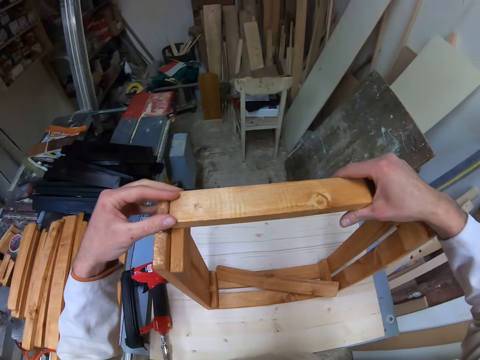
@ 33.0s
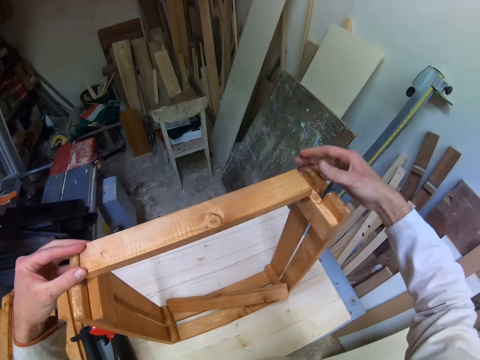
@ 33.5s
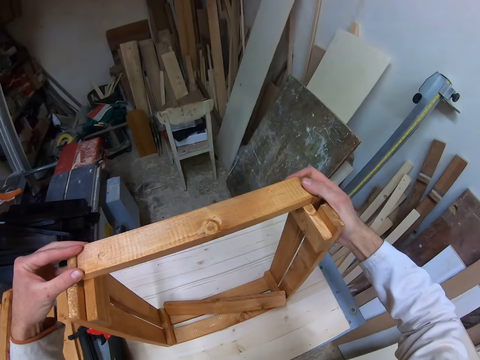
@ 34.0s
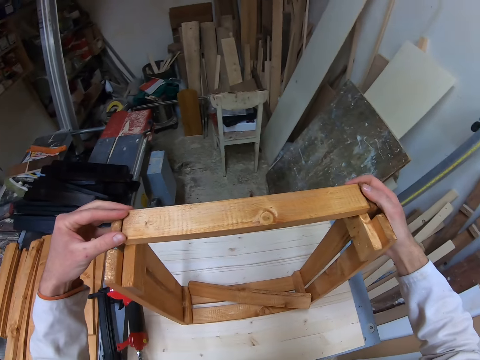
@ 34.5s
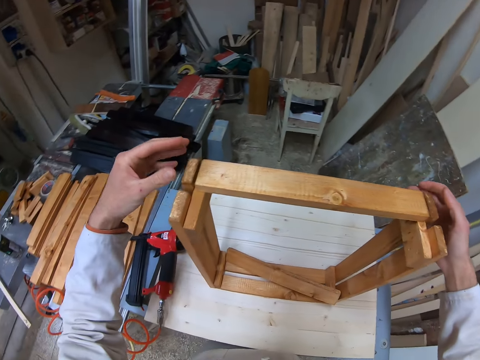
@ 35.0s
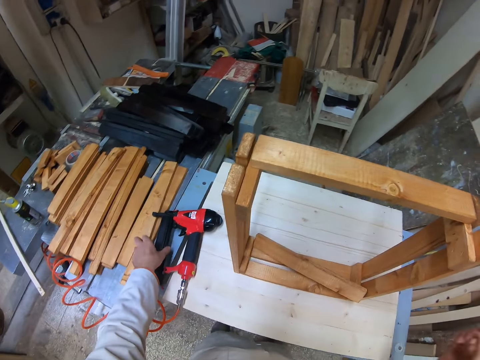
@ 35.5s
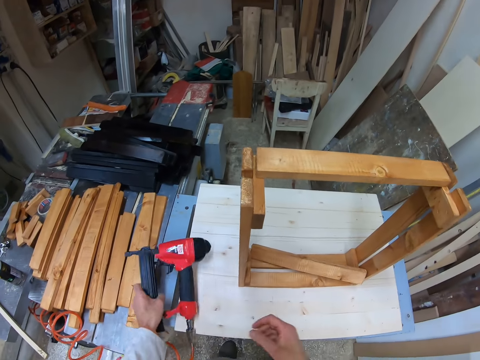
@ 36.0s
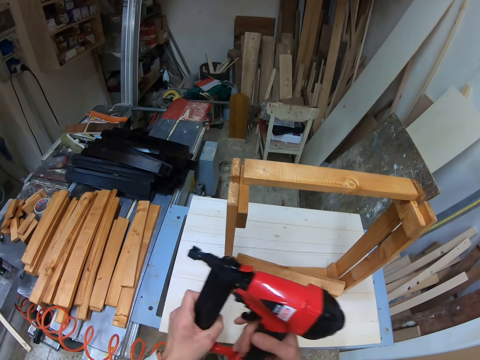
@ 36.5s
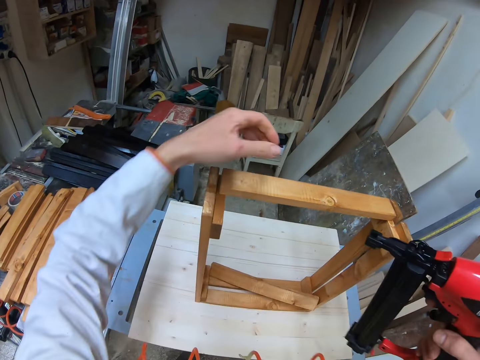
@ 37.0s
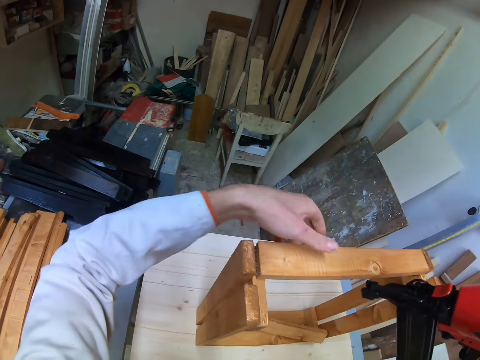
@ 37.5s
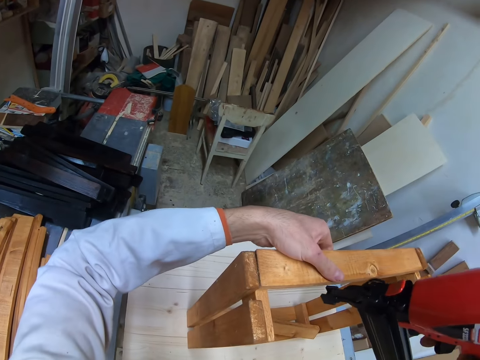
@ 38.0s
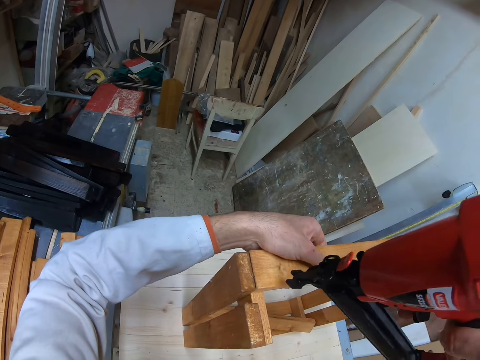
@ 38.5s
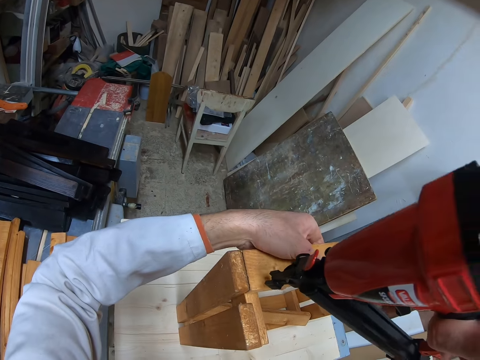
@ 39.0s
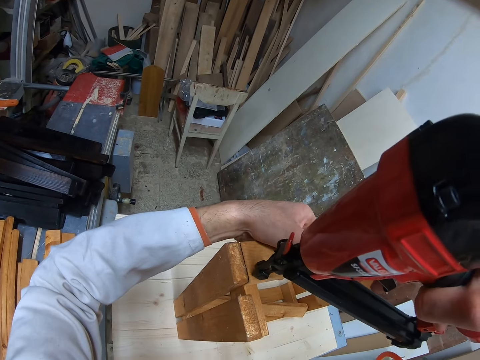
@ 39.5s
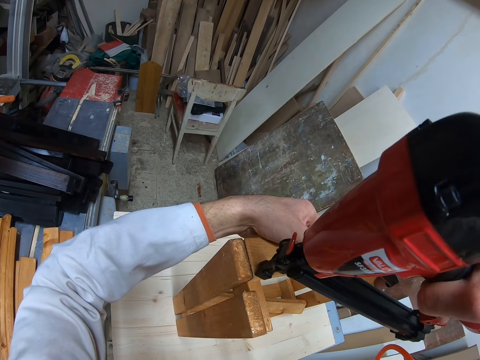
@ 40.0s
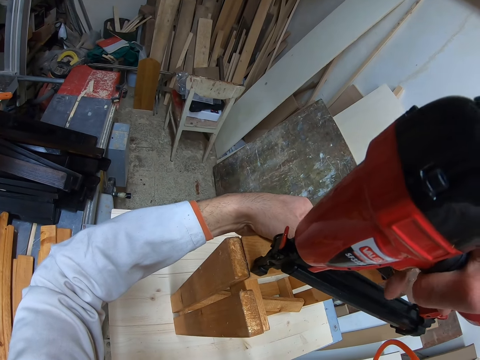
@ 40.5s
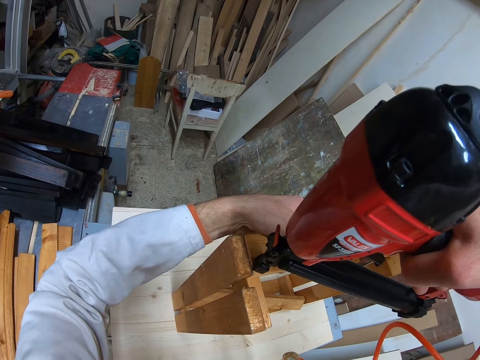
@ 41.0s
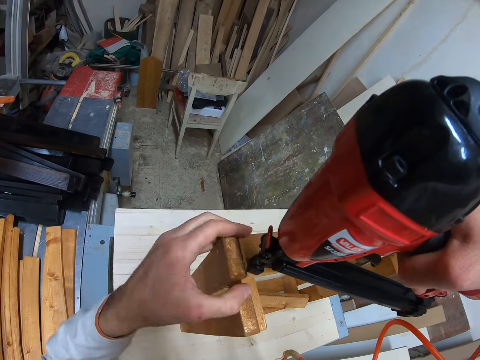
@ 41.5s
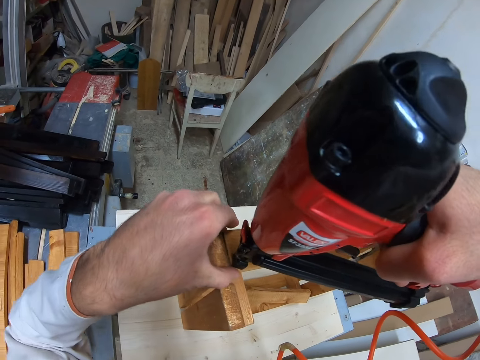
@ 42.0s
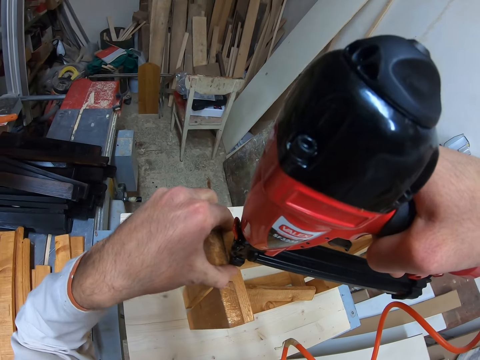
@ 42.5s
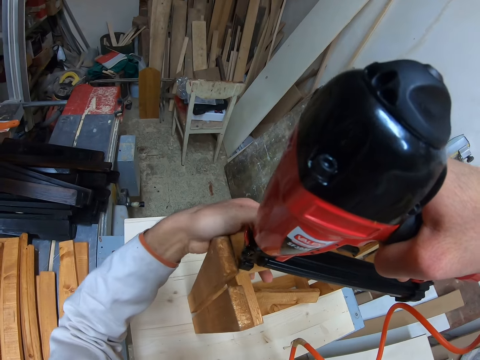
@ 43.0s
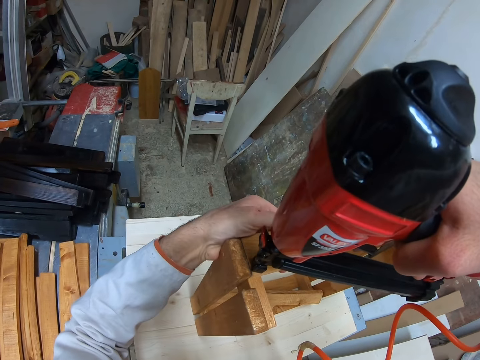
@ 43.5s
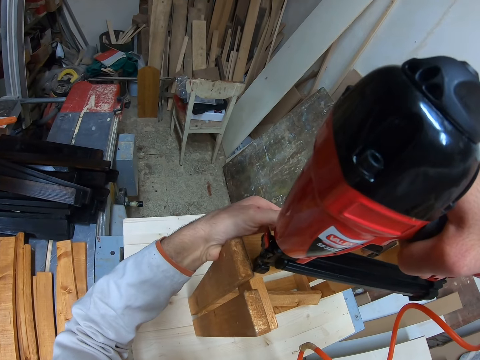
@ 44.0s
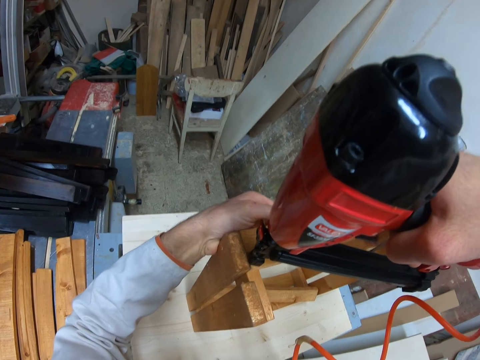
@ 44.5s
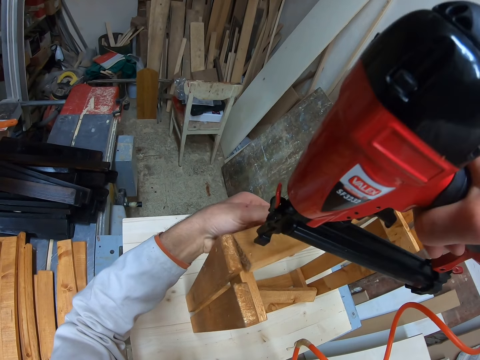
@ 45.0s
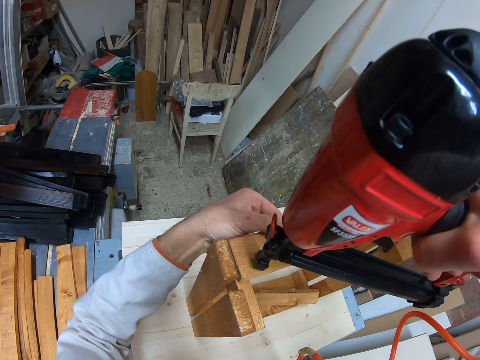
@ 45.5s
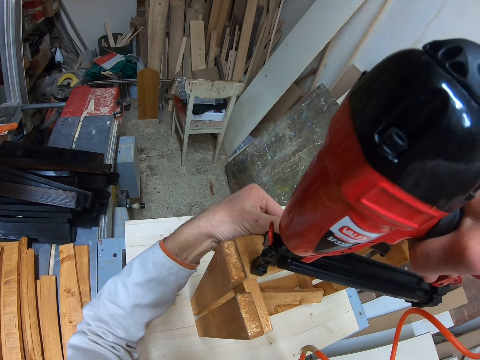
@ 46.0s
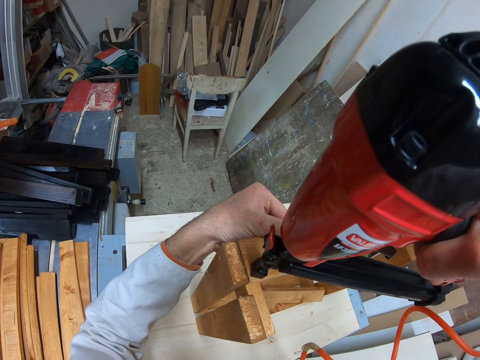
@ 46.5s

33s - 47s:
The camera wearer removes both hands from the wooden frame on the table. He lifts the power nail gun on the table with his left hand. He passes the power nail gun from his left hand to his right hand. He places his left hand on the wooden frame on the table. He drives a nail in the wooden frame with the power nail gun in his right hand.

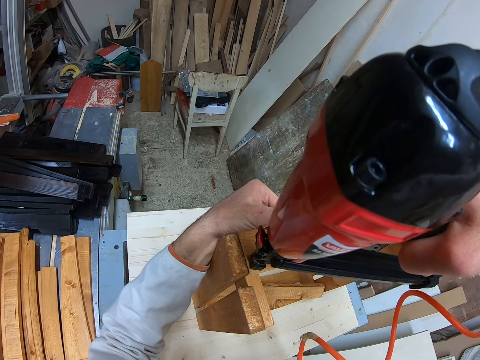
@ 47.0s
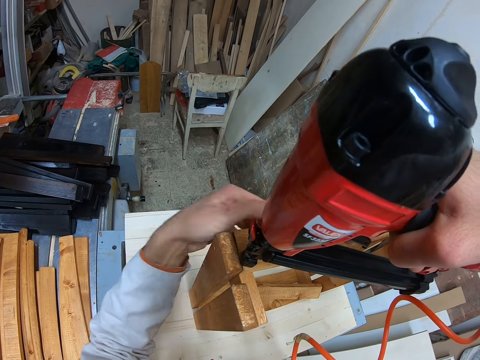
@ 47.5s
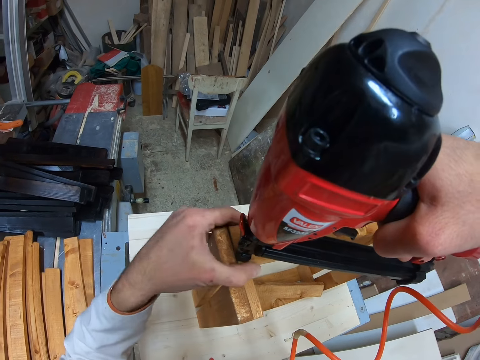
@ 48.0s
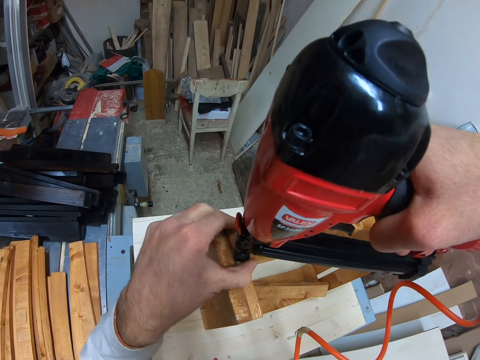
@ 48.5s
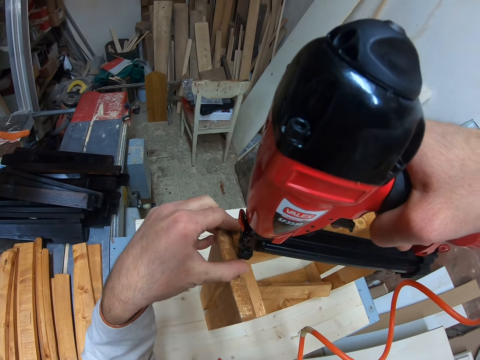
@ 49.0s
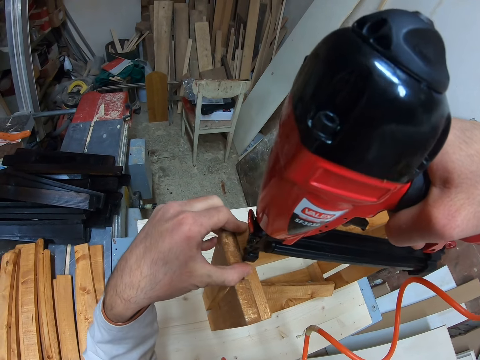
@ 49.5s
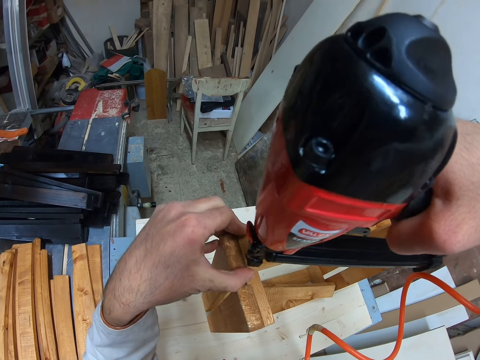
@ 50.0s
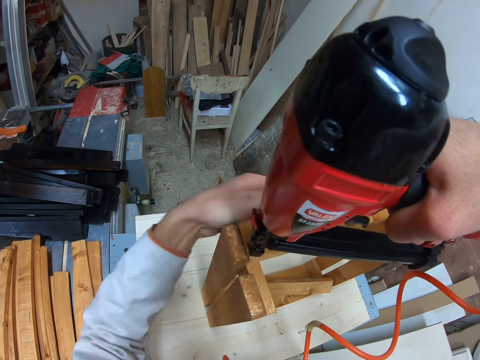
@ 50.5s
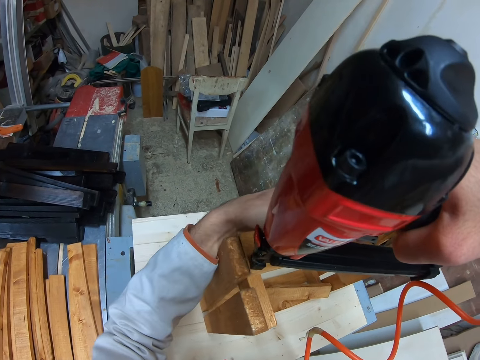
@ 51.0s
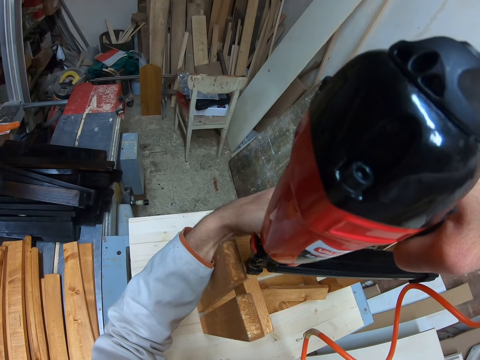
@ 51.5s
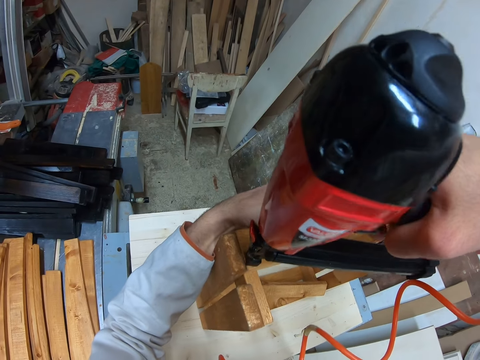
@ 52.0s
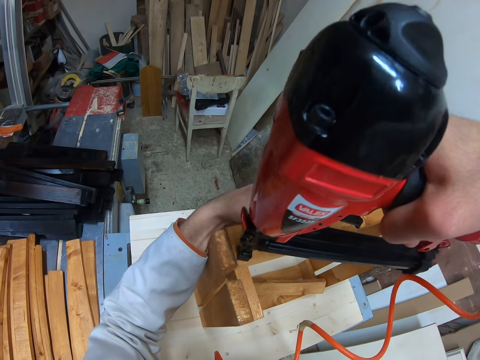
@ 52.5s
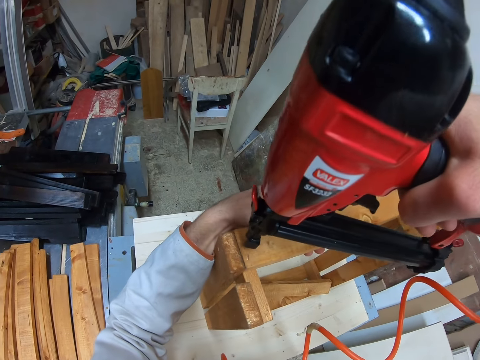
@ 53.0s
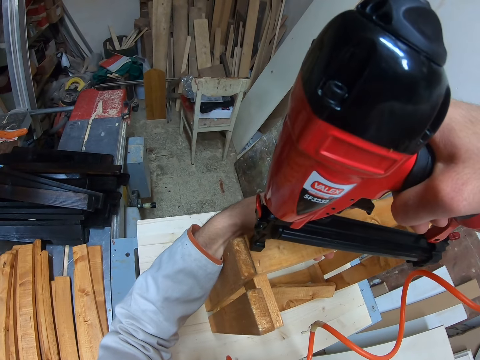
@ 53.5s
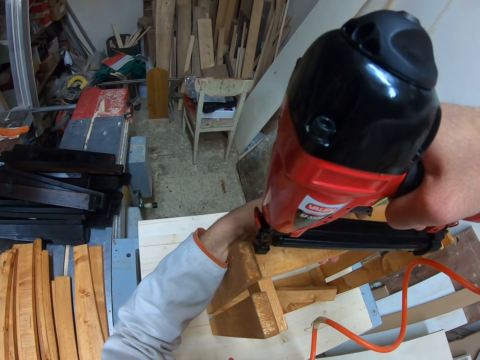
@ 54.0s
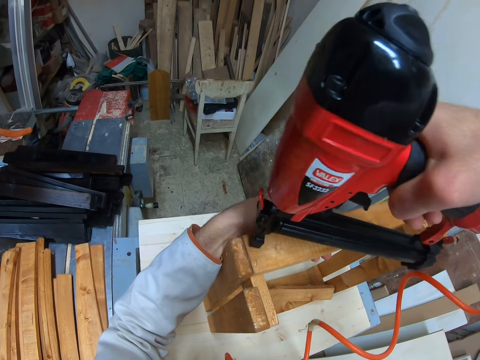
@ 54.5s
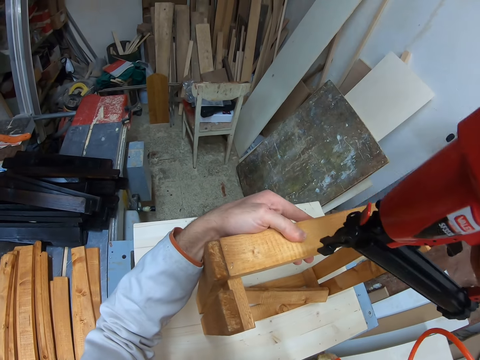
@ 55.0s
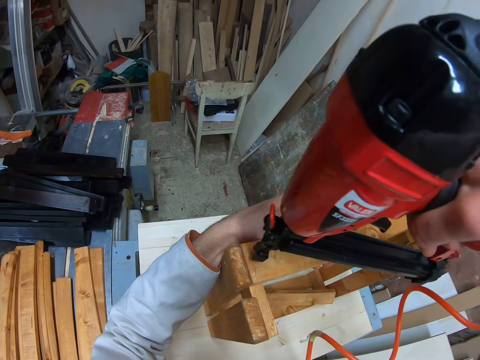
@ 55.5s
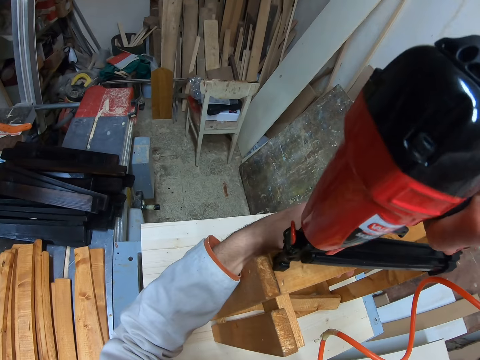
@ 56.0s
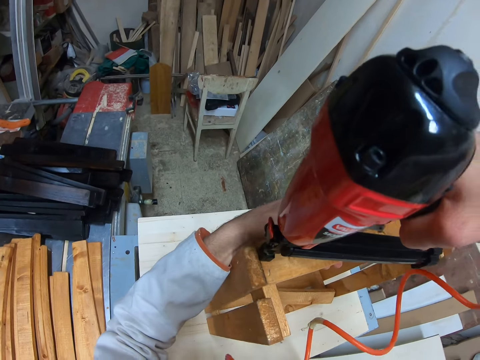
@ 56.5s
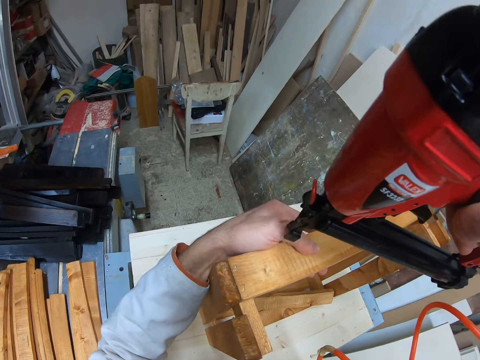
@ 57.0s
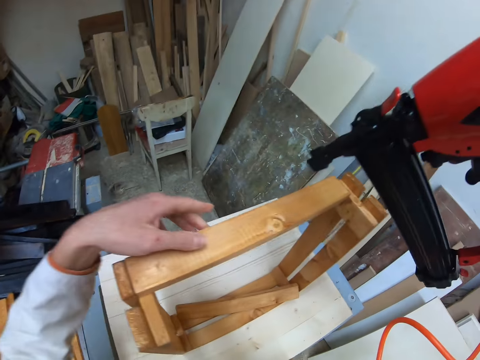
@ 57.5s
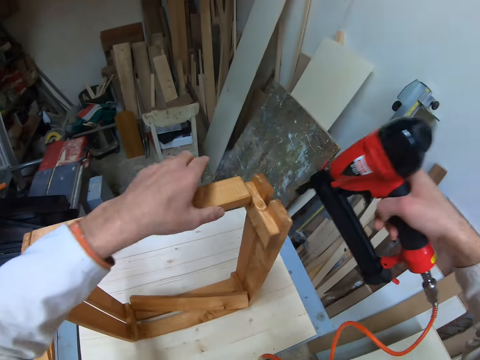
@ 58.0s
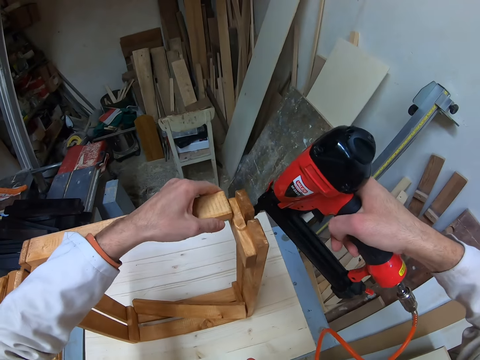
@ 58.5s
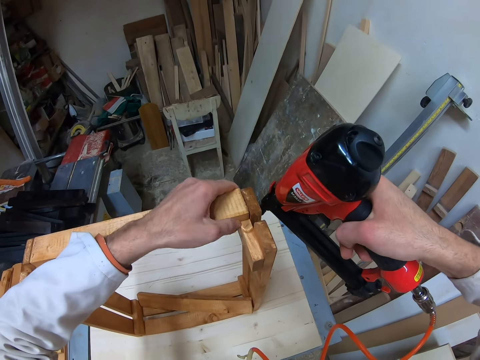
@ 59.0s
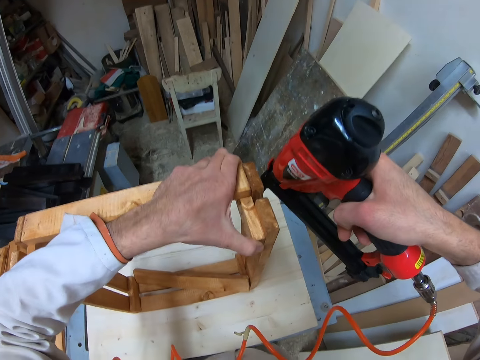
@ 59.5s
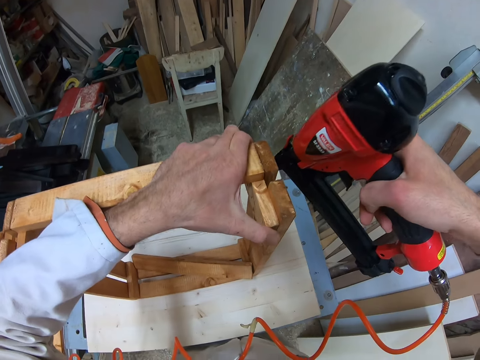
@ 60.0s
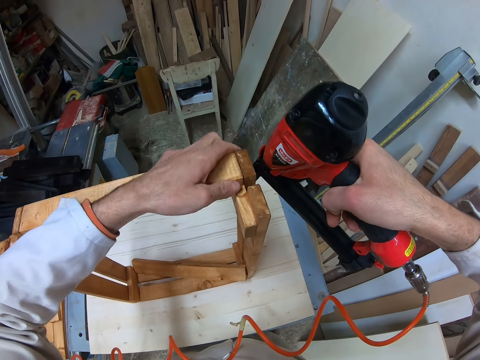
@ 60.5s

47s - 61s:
The camera wearer removes the power nail gun in his right hand from the wooden frame on the table. He holds the furniture.
